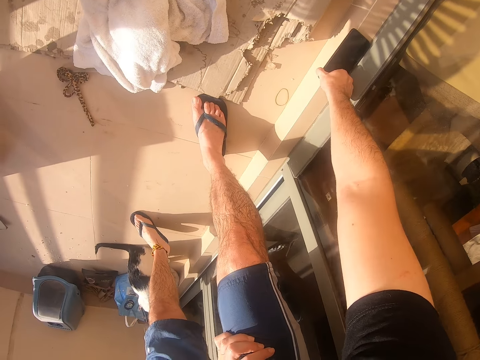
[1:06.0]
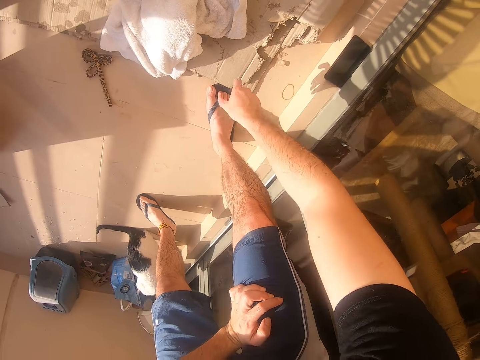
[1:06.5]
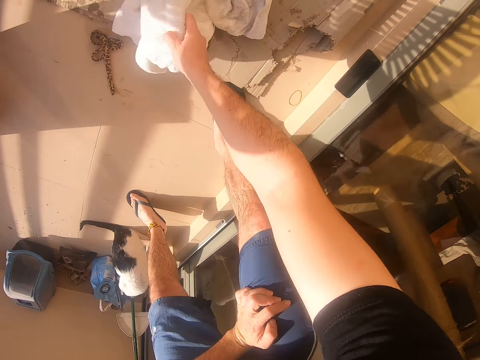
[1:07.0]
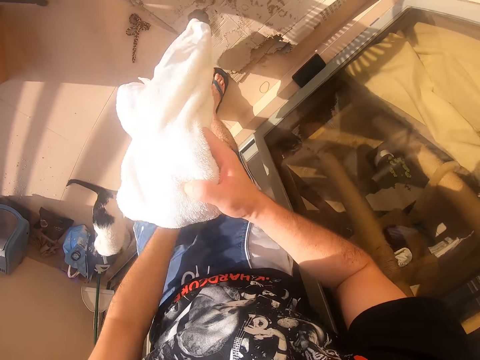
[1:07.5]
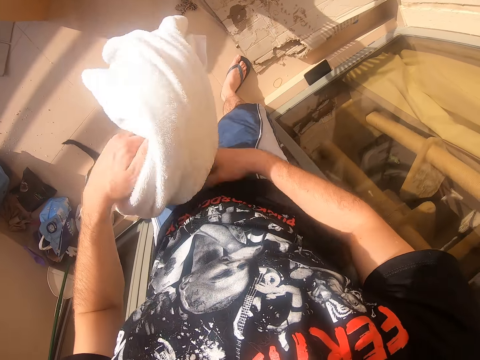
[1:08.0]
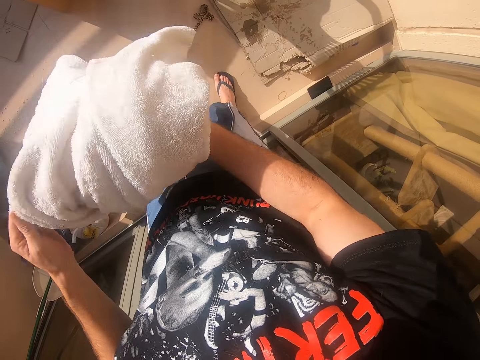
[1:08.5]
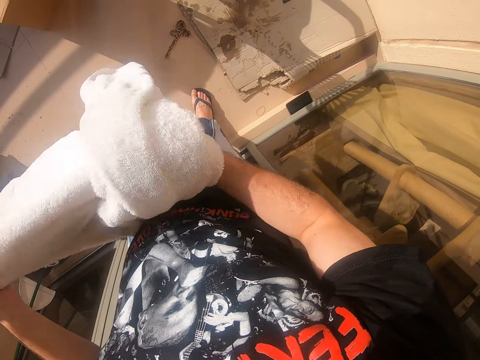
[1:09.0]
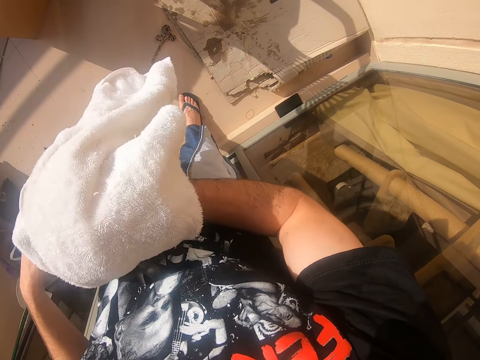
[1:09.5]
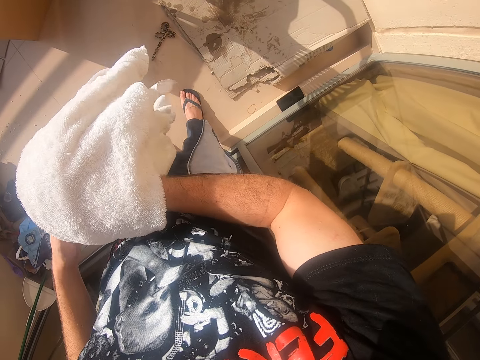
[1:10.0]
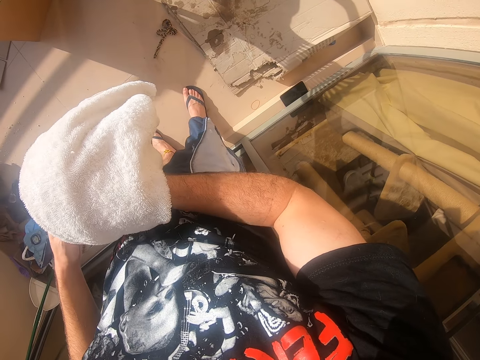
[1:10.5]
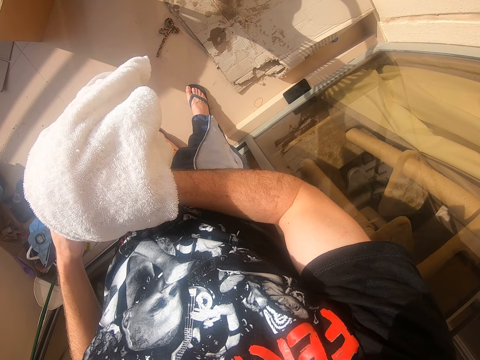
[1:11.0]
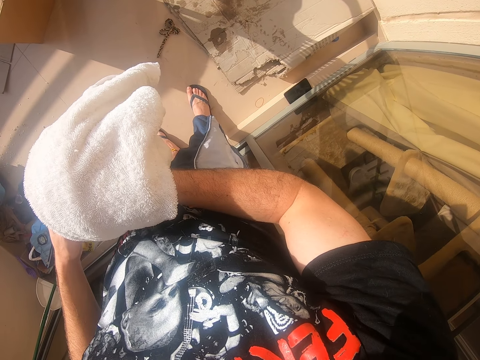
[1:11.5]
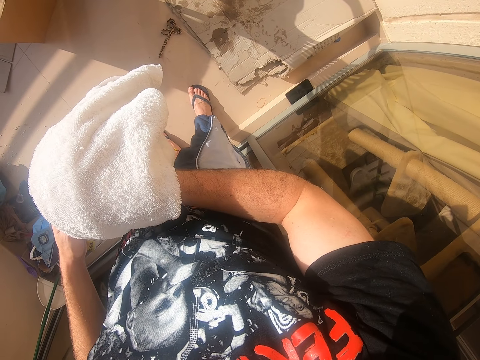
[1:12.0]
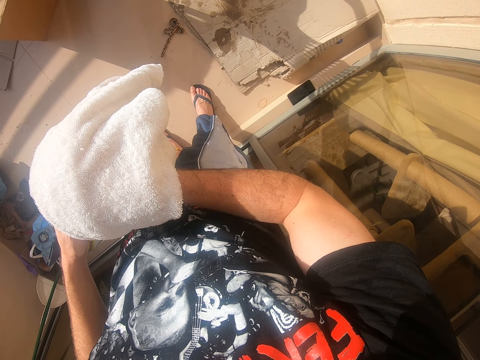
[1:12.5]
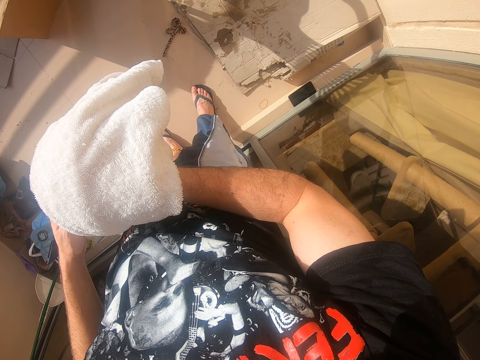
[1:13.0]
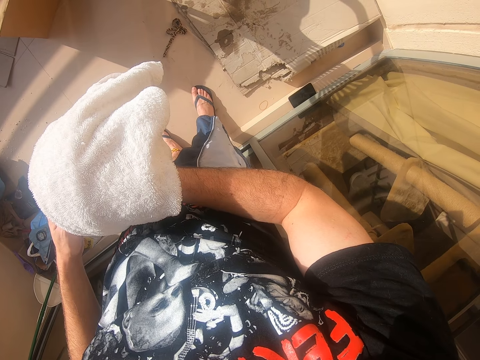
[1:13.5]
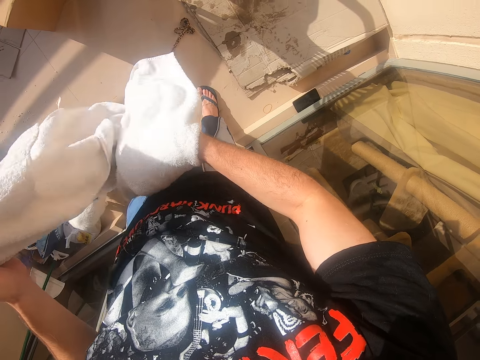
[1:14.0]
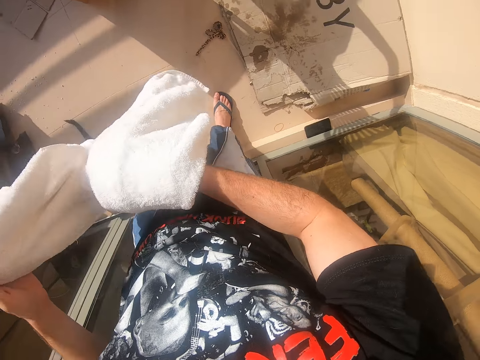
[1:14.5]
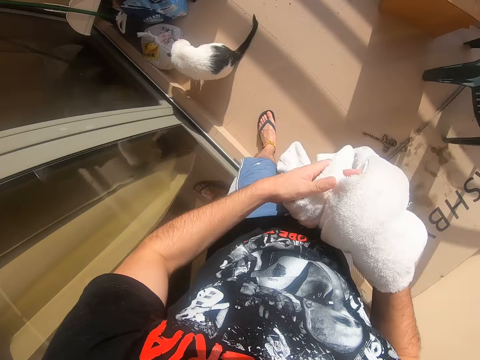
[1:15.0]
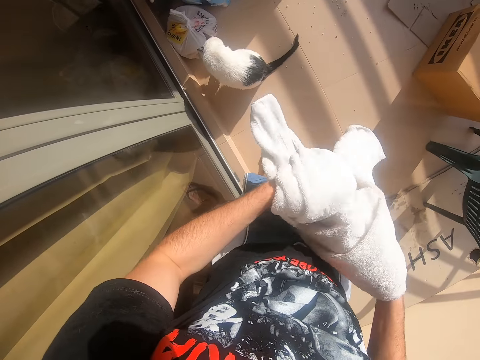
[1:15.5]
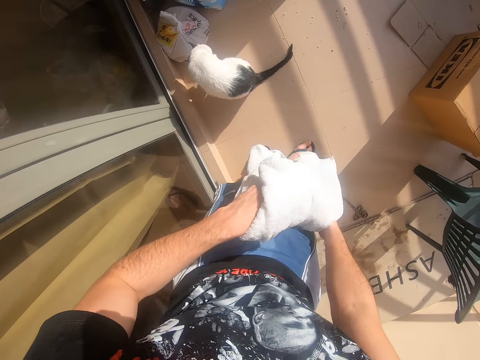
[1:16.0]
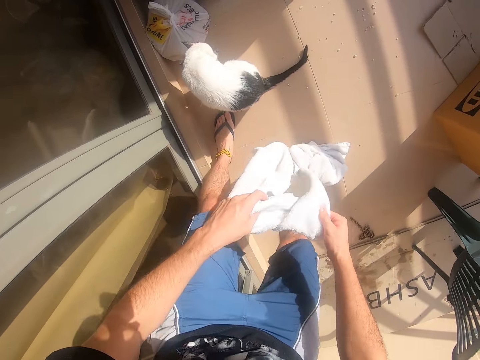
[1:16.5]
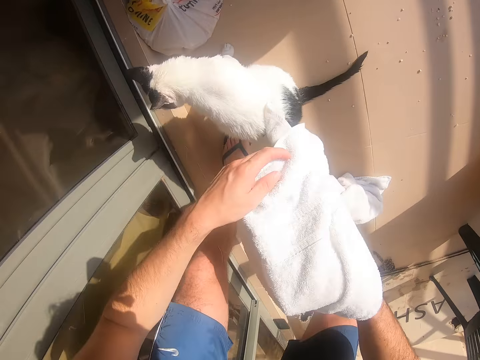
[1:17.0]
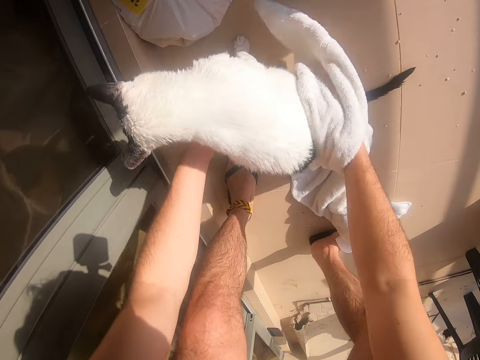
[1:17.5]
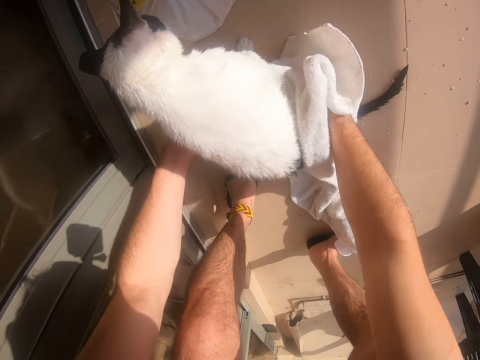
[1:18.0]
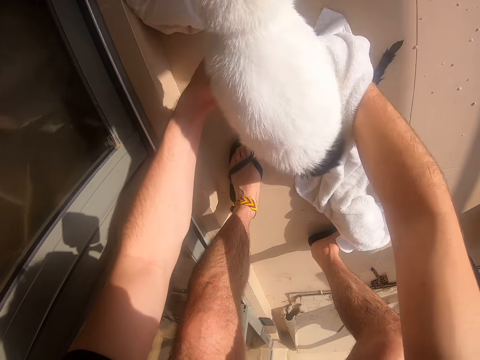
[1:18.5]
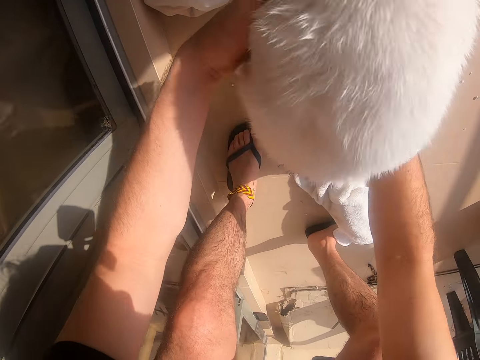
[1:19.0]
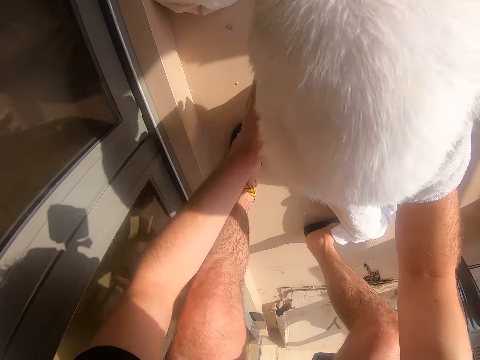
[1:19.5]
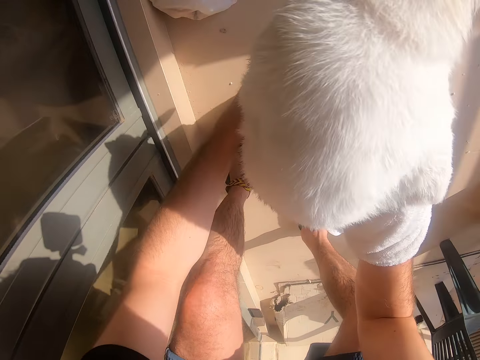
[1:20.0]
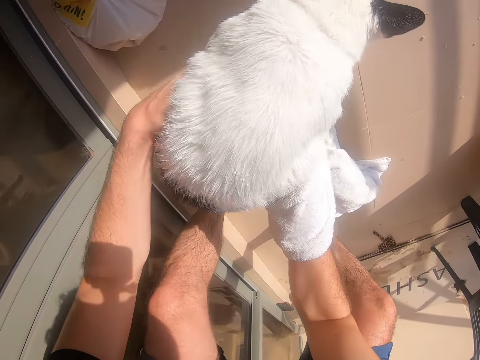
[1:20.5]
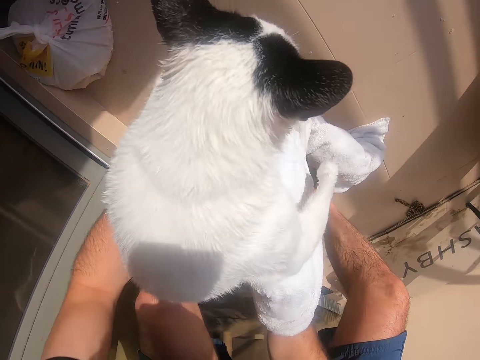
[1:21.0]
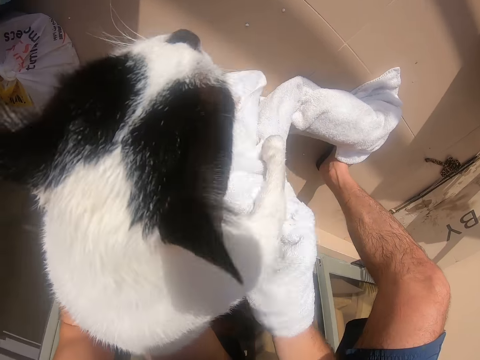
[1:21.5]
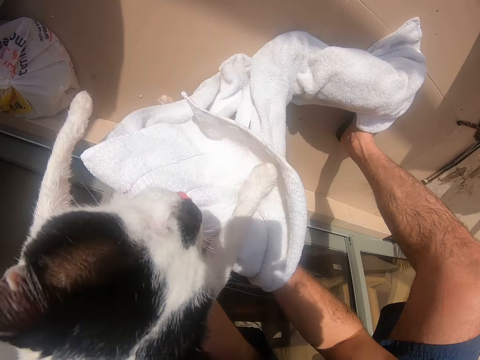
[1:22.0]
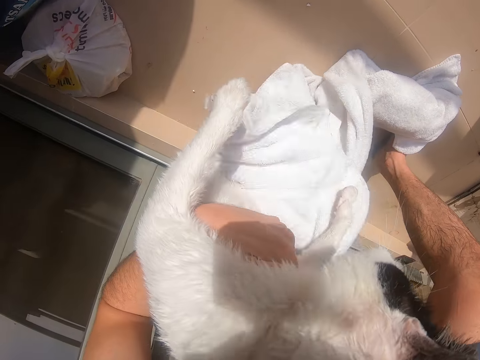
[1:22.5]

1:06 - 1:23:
The camera wearer places the phone down. They move the right hand. They pick the towel. They lift the towel. They stretch the towel. They look around. They look at the cat. They shake the towel. They move the towel. They wipe the cat with the towel. They lift the cat. They wipe the cat with the towel.

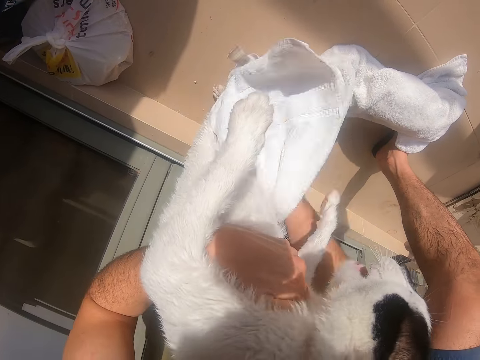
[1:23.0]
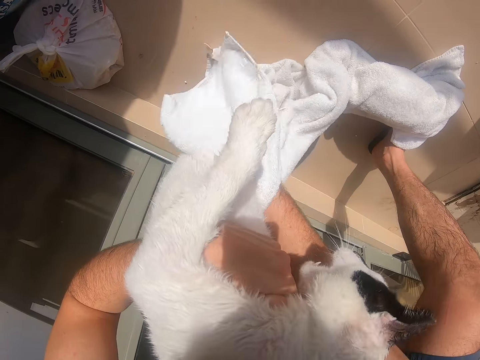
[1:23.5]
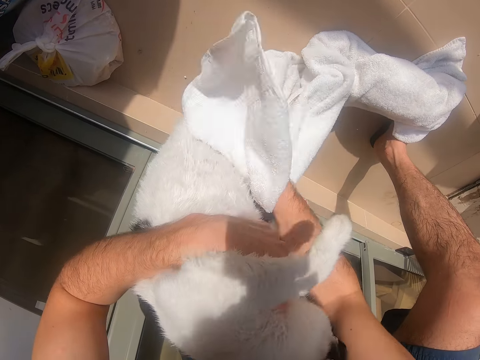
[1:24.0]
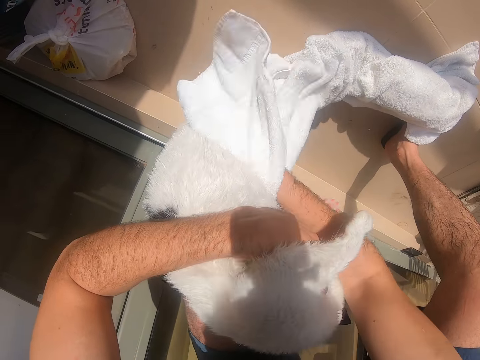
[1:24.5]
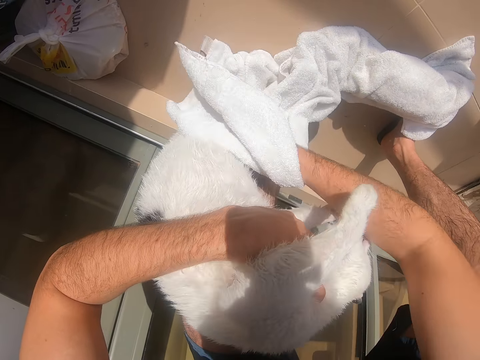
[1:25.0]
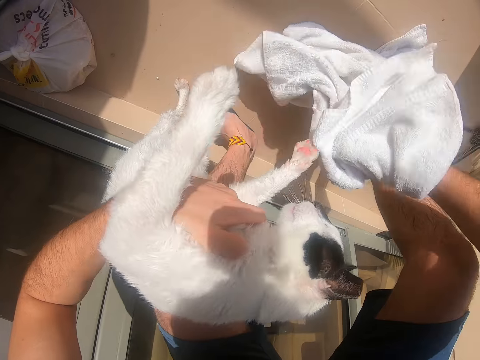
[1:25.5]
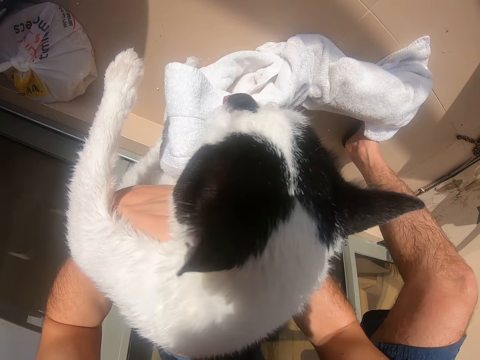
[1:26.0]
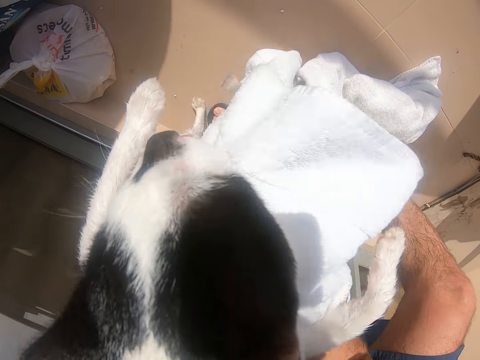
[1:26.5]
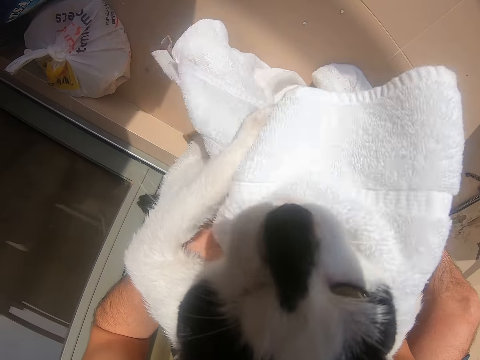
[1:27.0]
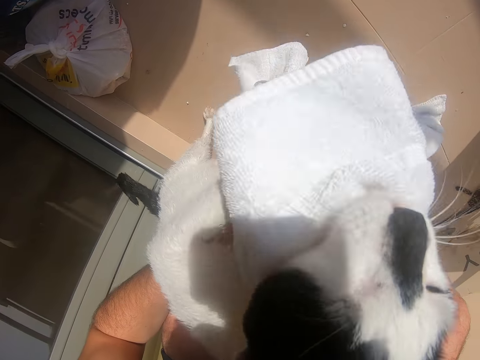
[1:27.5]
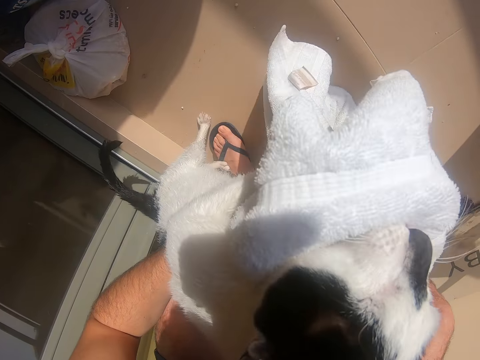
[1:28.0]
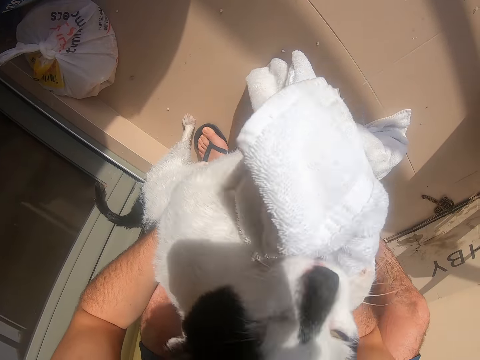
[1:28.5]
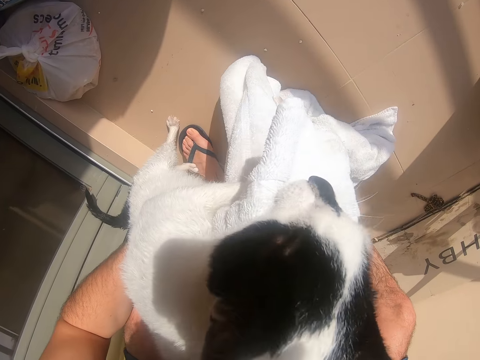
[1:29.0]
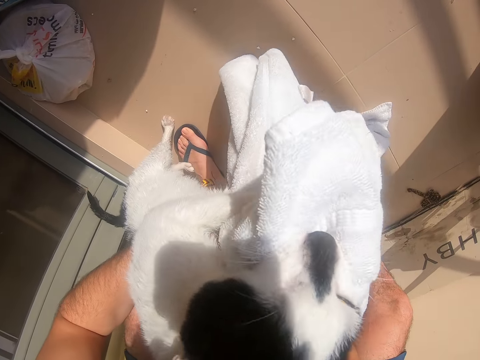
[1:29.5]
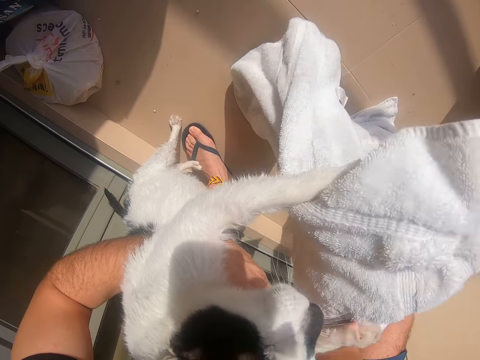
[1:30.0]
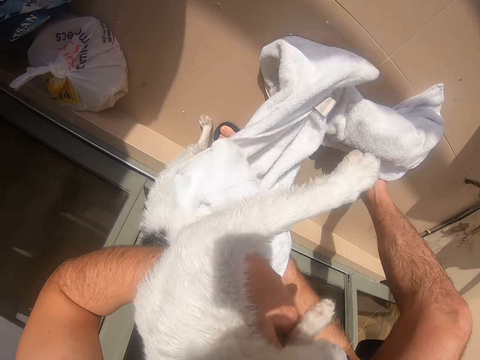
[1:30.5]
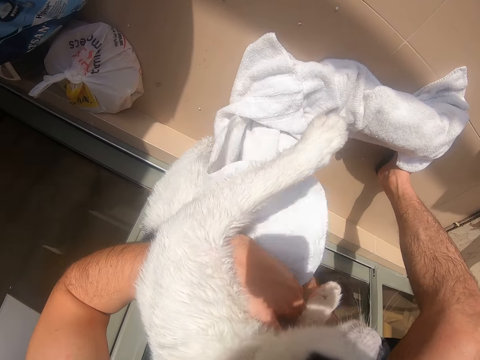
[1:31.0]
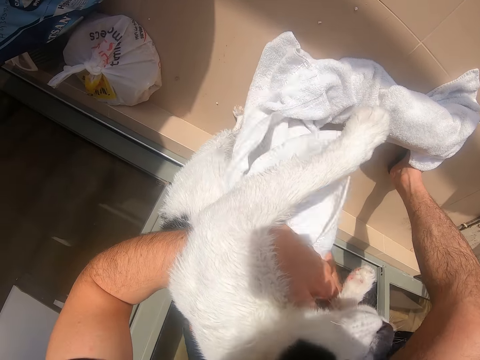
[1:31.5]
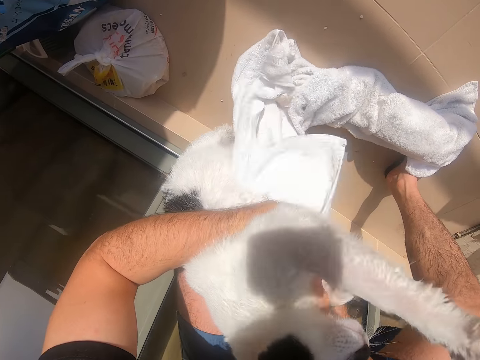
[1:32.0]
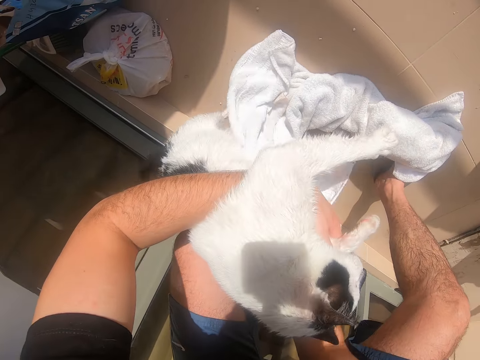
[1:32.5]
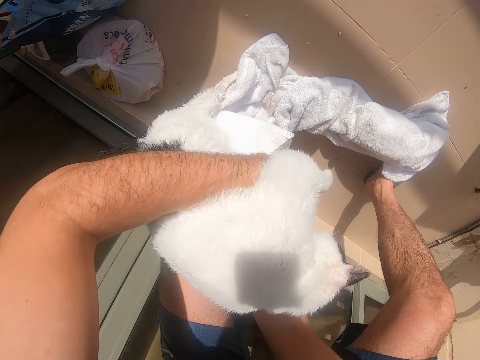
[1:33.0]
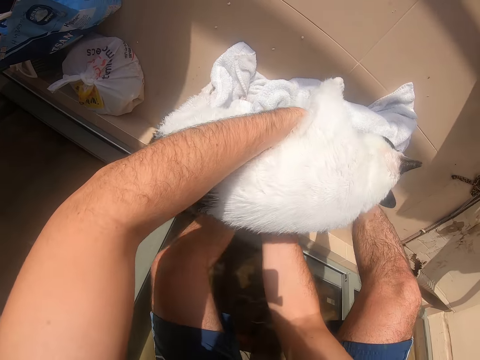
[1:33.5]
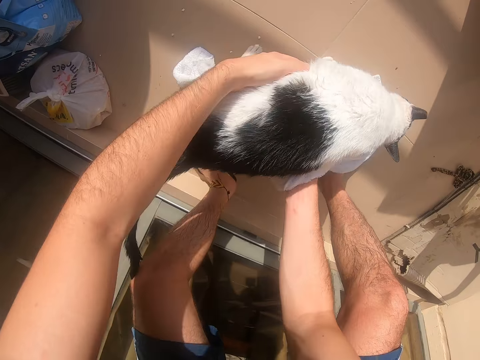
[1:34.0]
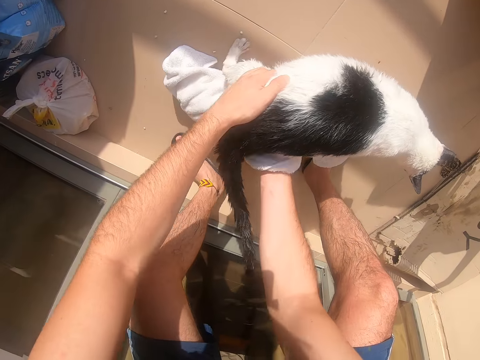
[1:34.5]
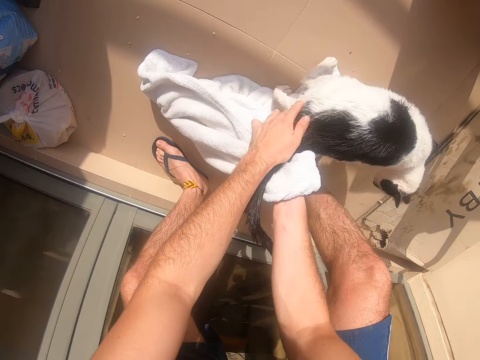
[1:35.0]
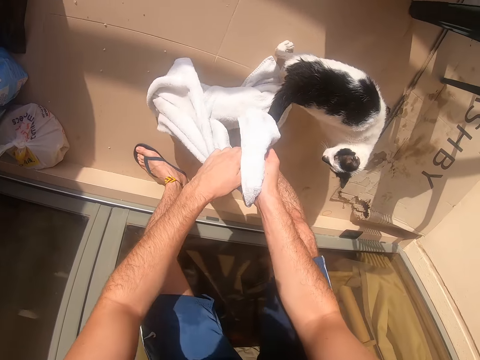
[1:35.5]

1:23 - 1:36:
The camera wearer moves the right hand. They wipe the cat with the towel. They move the cat. They wipe the cat with the towel.
